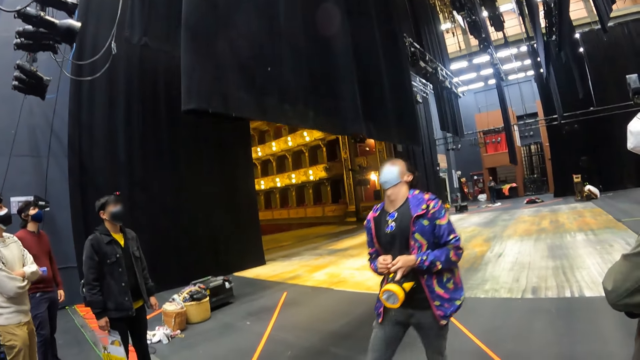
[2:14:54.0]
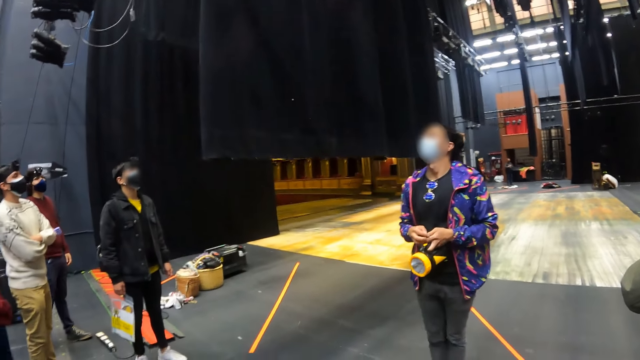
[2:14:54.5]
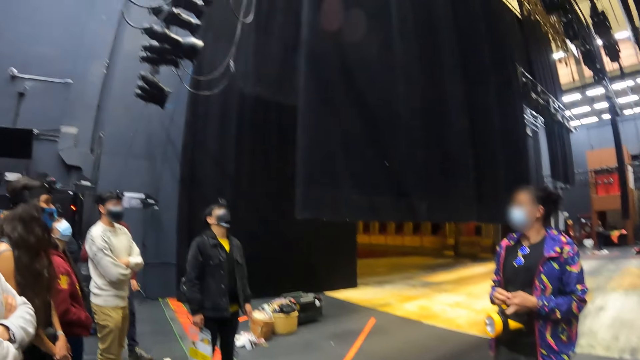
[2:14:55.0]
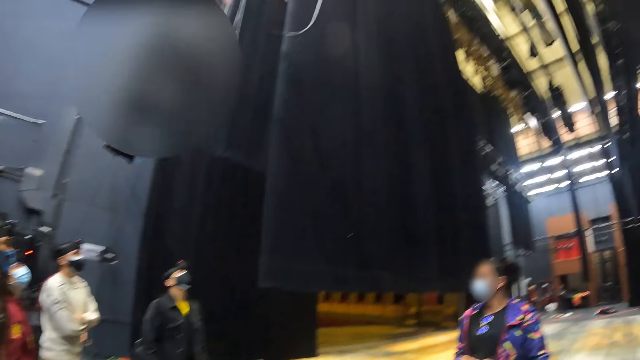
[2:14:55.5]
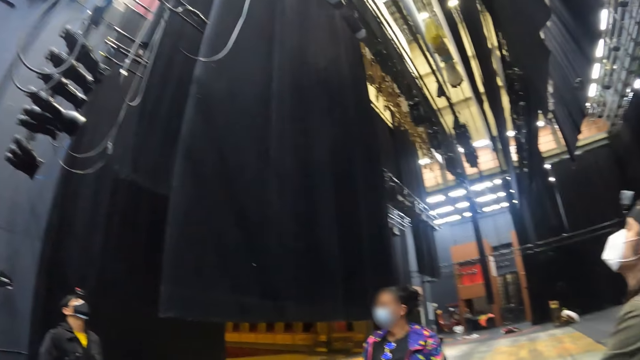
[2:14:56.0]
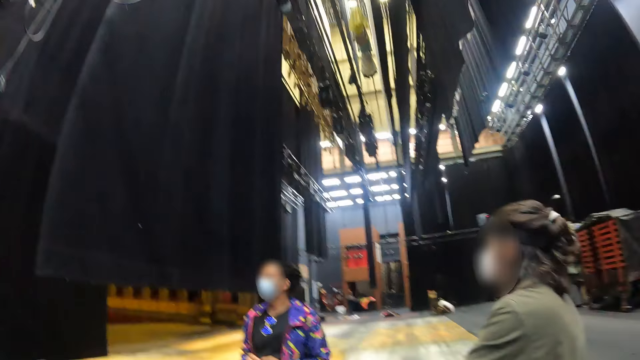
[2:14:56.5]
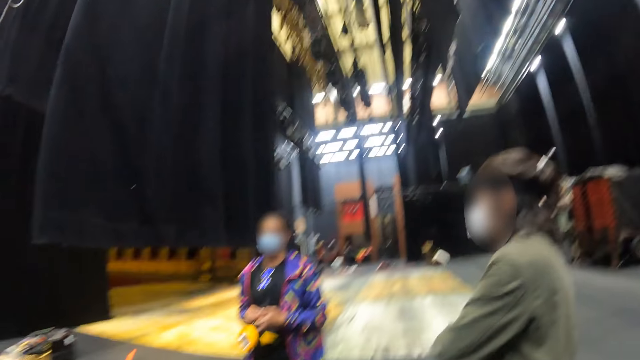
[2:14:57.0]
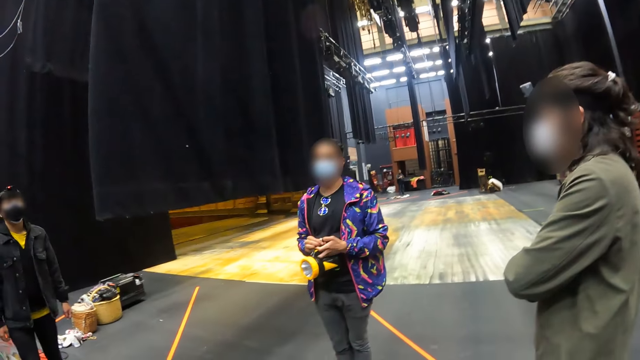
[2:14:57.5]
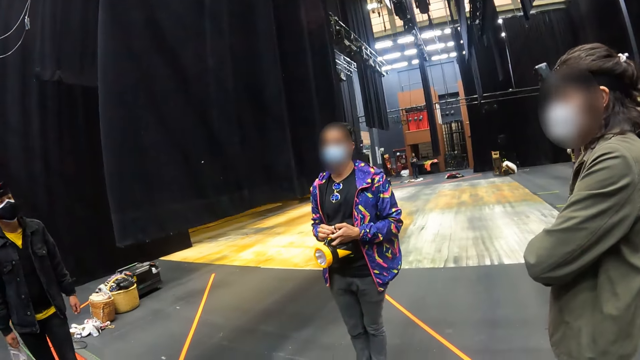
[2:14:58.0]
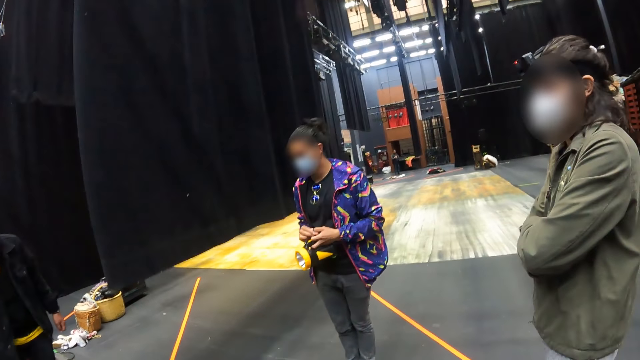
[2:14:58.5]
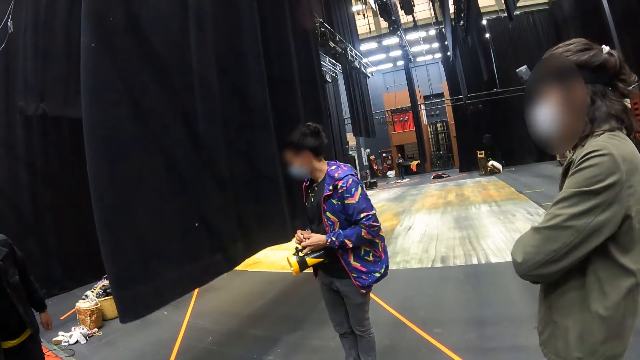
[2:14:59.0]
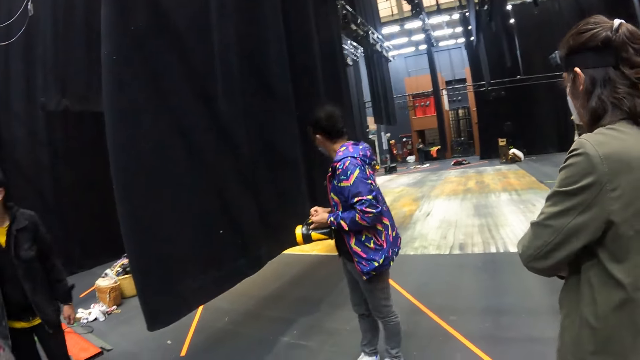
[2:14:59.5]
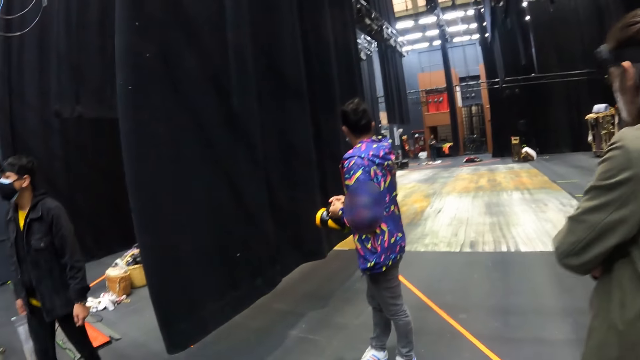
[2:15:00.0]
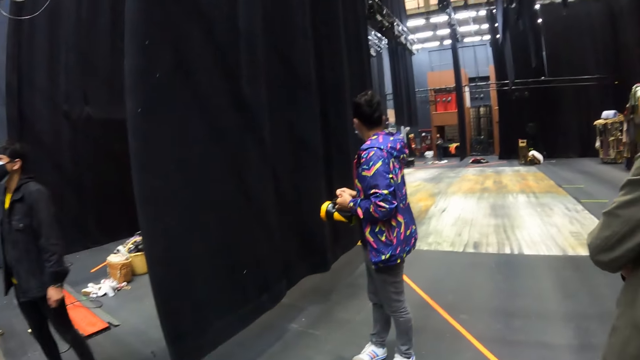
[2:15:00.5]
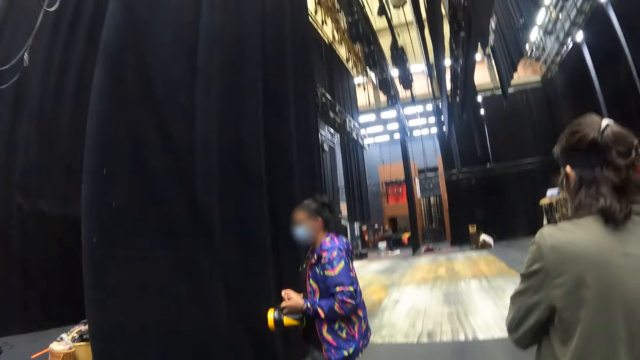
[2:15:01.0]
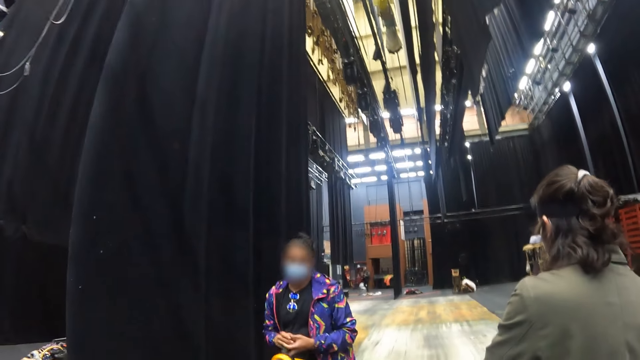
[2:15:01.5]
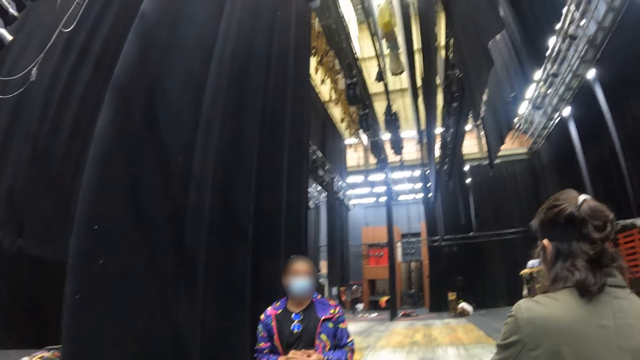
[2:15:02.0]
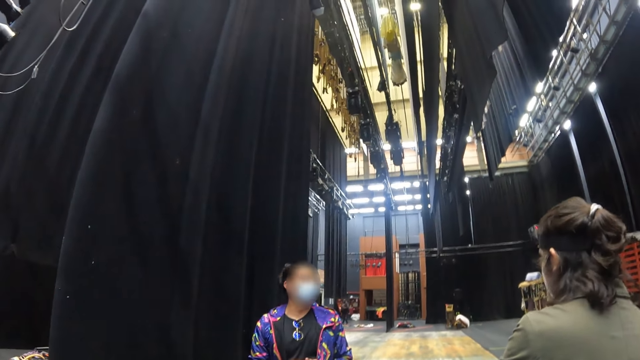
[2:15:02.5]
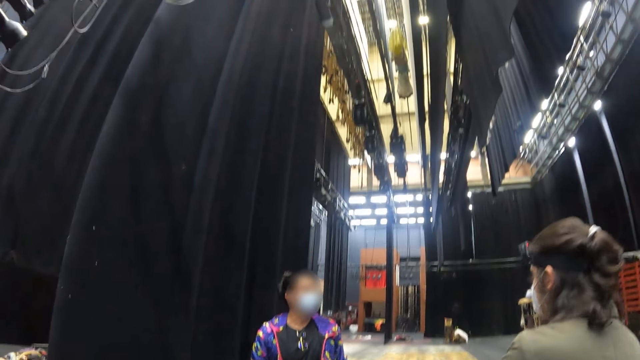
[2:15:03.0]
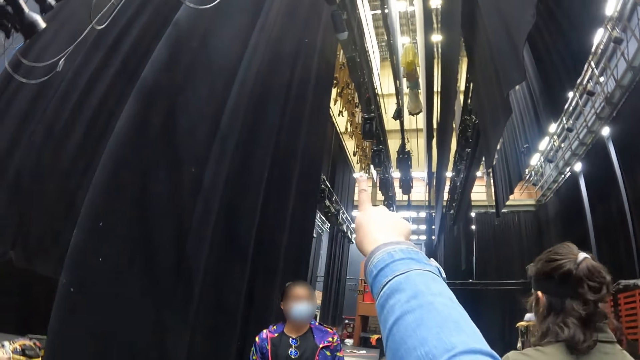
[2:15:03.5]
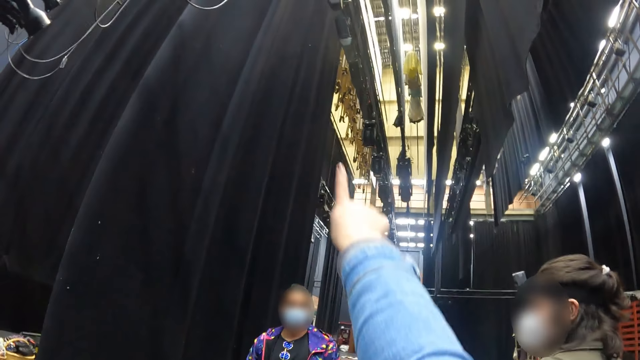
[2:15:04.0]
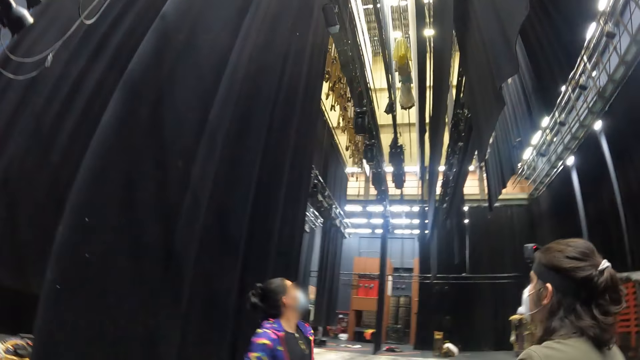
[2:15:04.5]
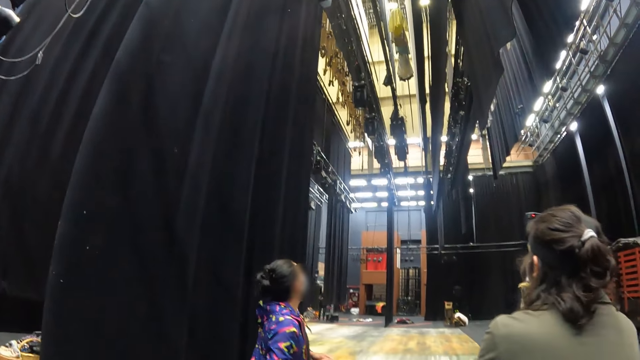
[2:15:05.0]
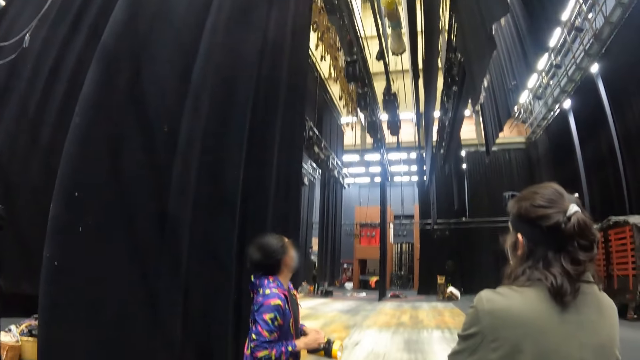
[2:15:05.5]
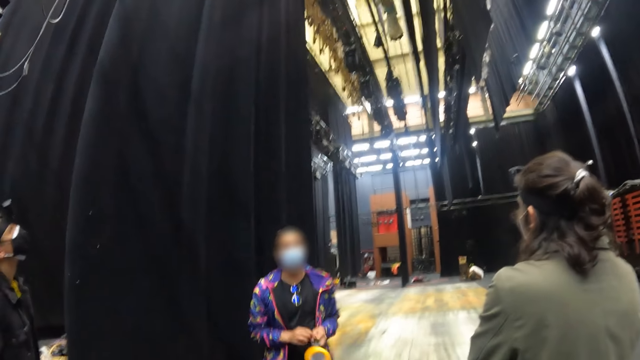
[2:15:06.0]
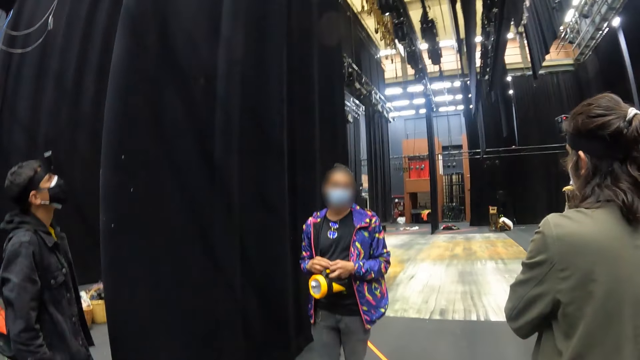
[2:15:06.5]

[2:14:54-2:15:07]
The camera wearer looks around the auditorium stage.

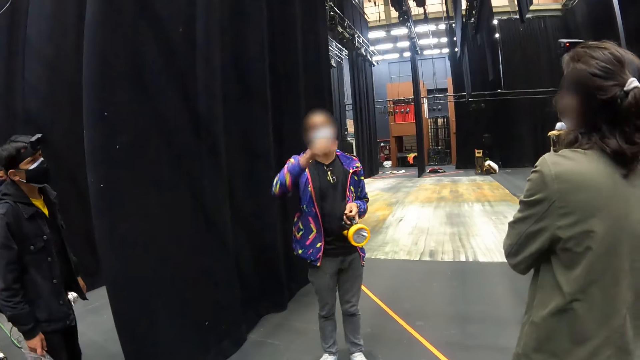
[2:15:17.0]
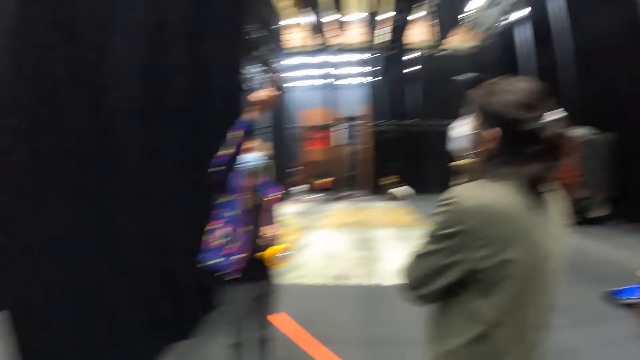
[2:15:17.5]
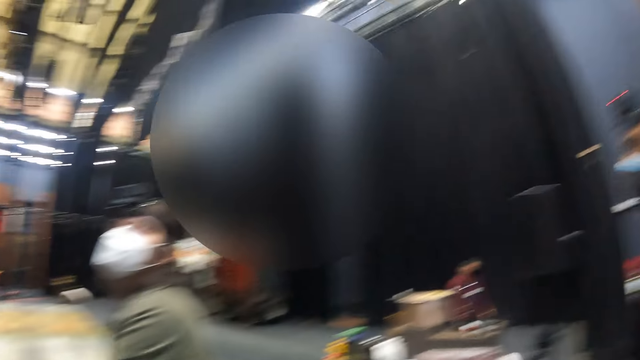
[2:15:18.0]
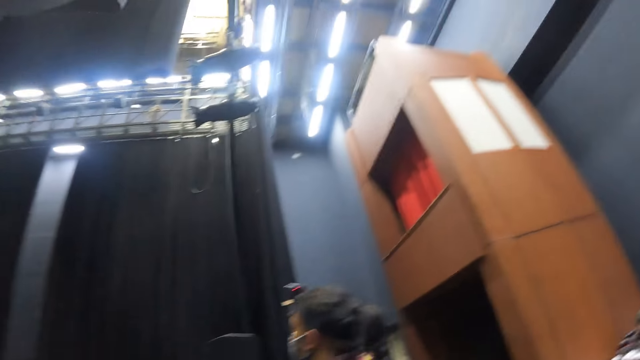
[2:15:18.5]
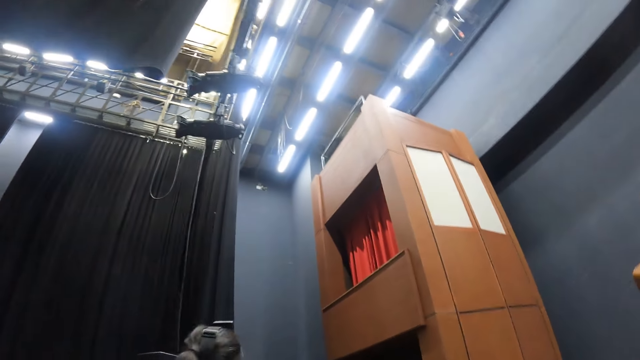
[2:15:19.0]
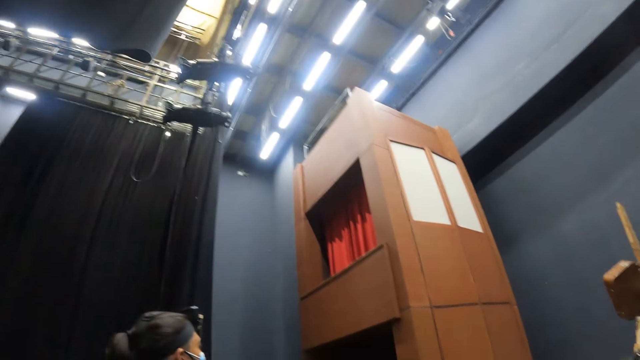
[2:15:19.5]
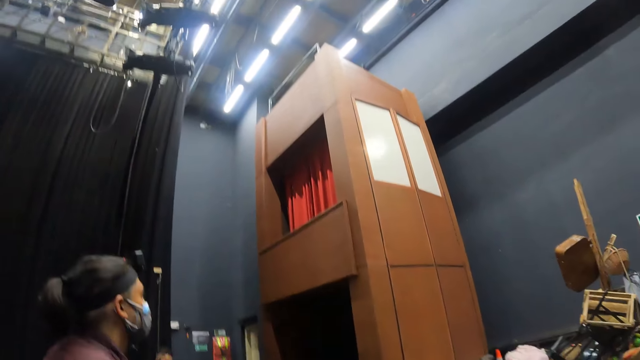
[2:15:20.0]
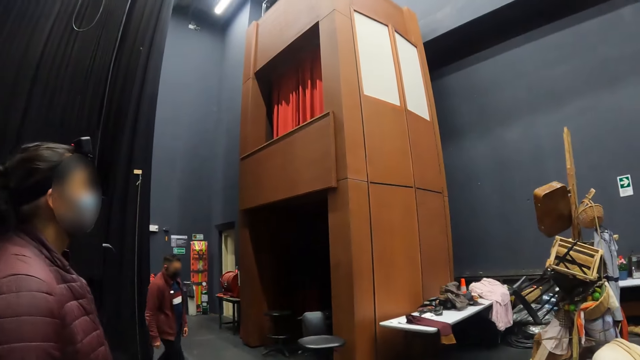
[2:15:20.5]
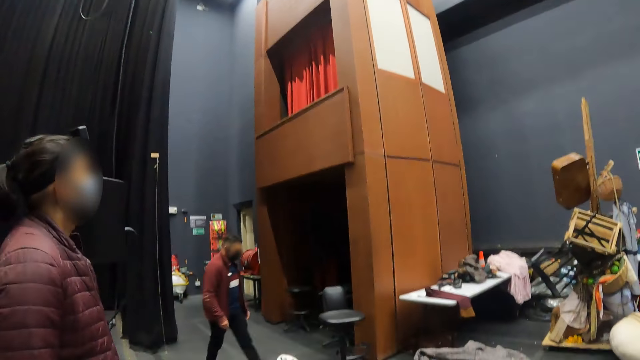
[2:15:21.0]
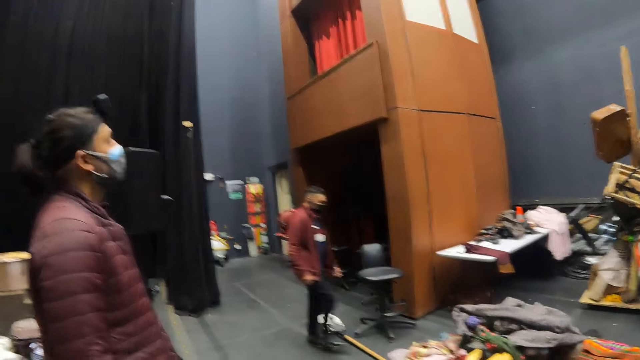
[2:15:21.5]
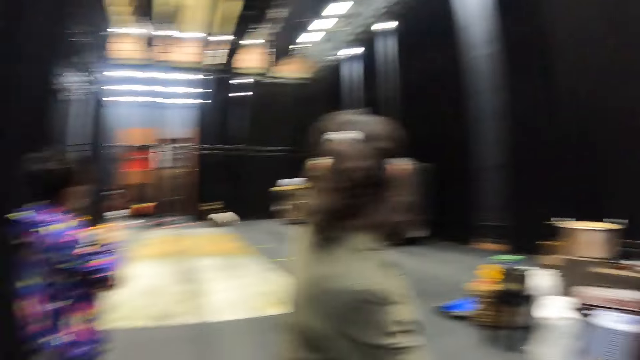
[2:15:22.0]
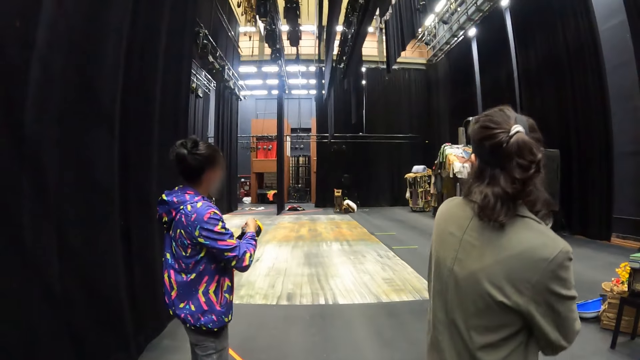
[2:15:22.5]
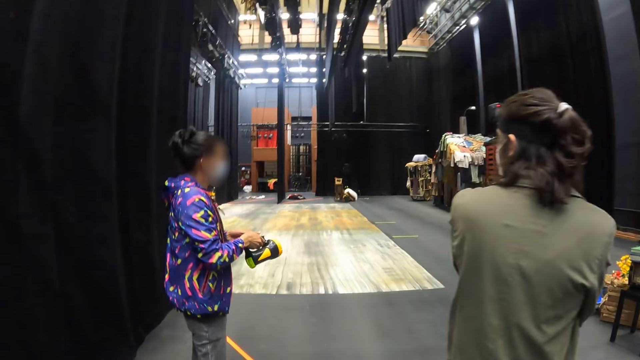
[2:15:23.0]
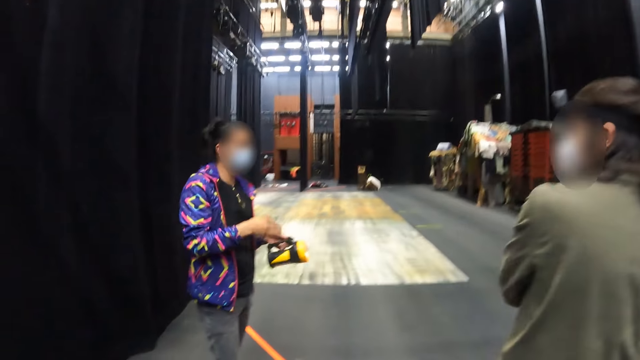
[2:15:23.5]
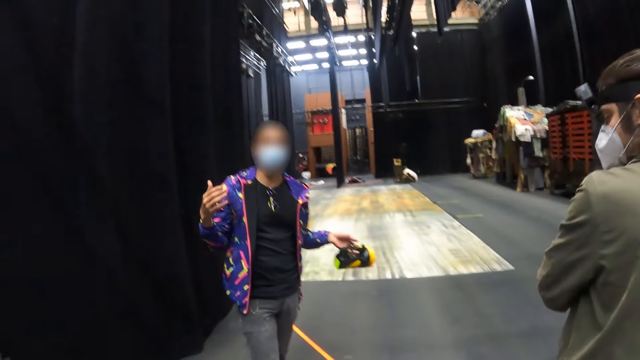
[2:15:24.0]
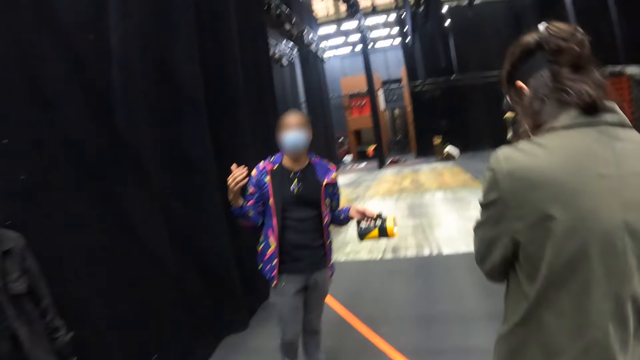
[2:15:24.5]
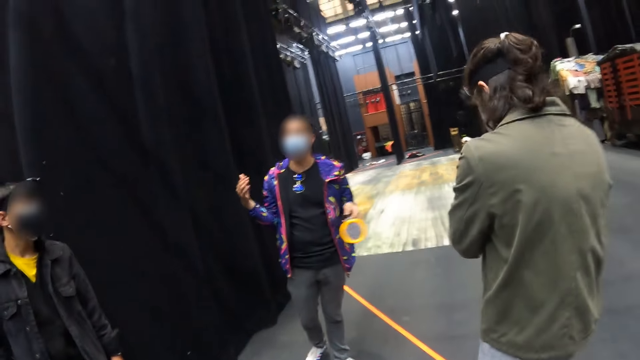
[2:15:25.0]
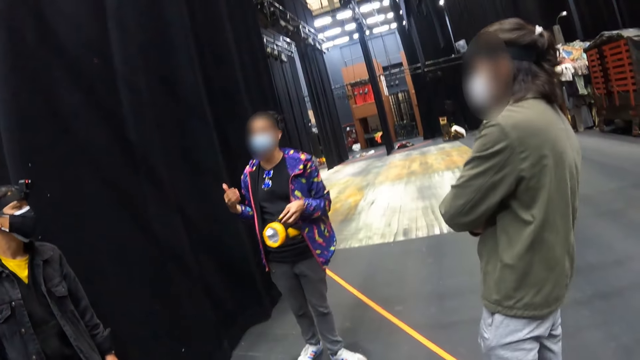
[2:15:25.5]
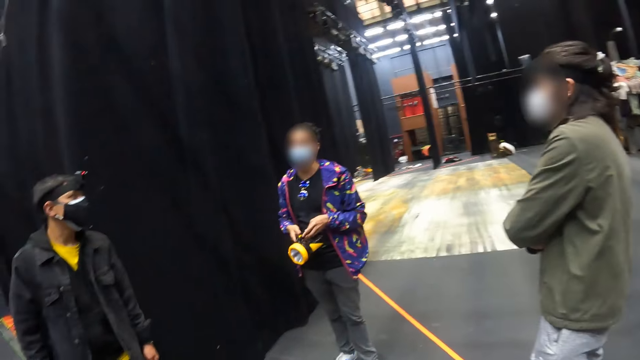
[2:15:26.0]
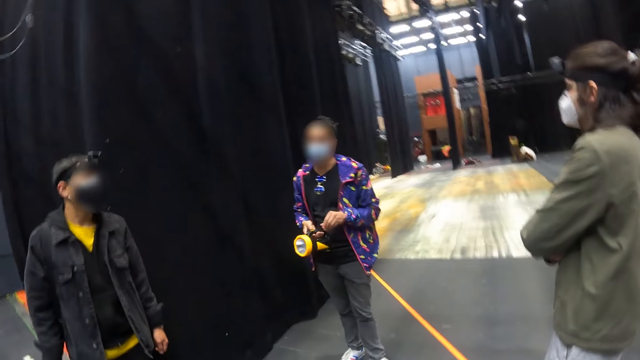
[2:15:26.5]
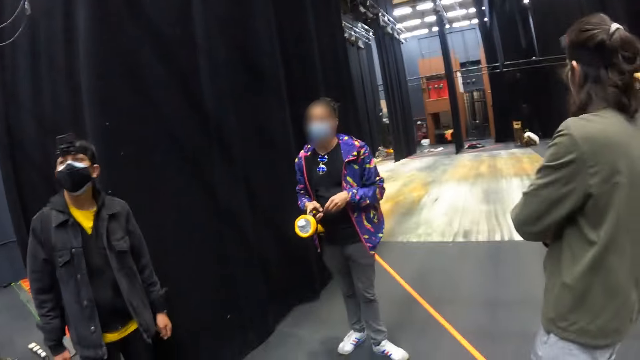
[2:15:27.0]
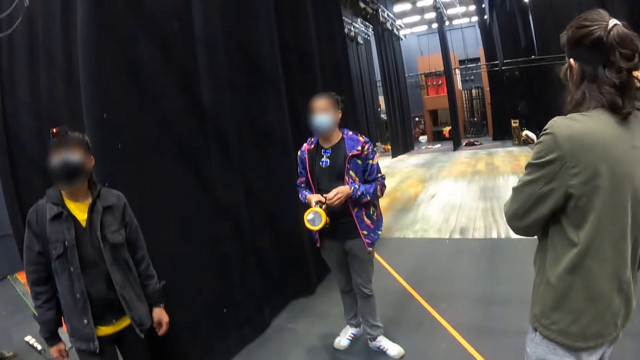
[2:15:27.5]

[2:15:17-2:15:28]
The camera wearer listens to a lady's instructions. The lady gestures out with her hand. The camera wearer looks around the building. The lady gestures out with her hand.
